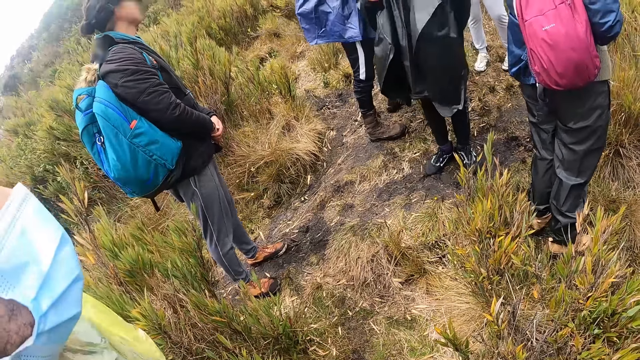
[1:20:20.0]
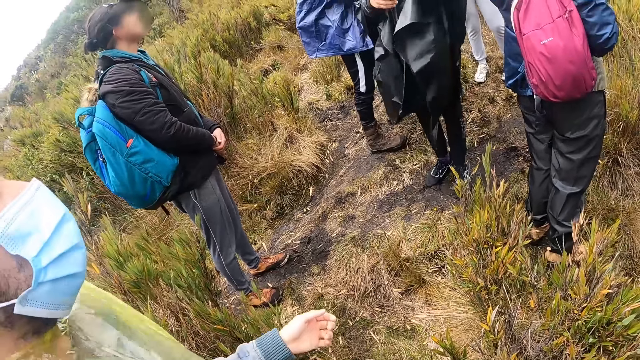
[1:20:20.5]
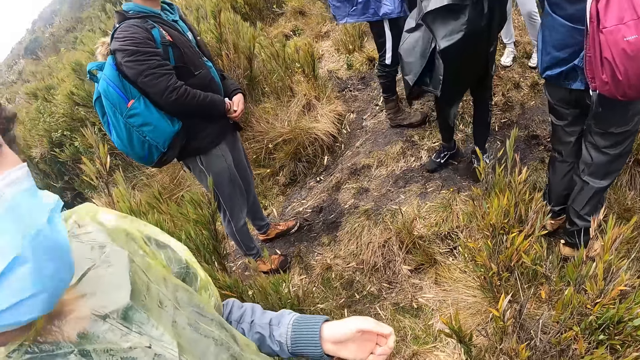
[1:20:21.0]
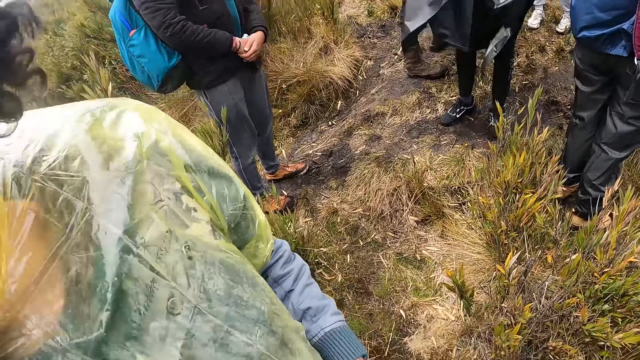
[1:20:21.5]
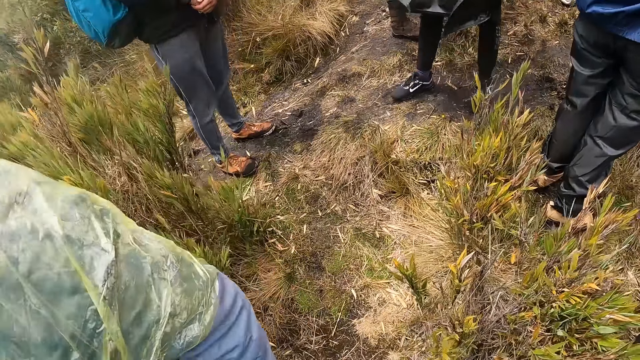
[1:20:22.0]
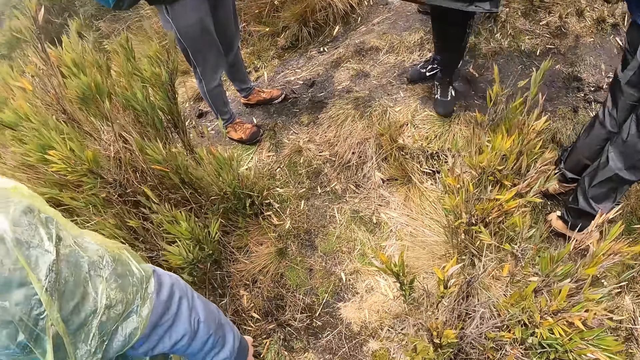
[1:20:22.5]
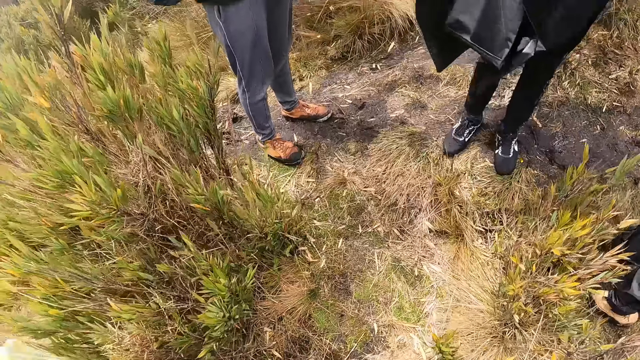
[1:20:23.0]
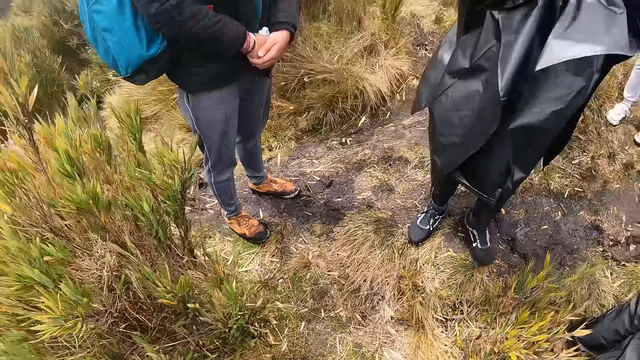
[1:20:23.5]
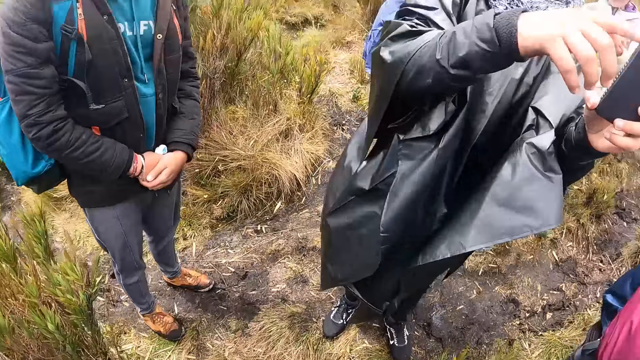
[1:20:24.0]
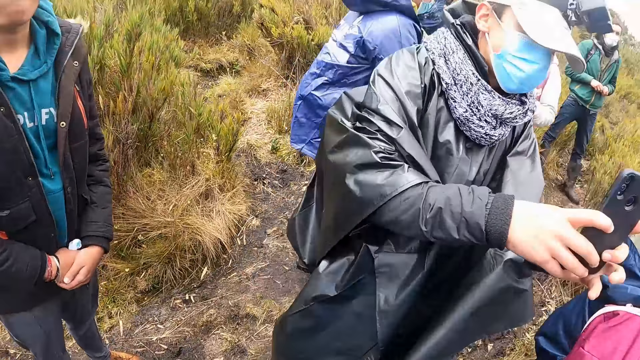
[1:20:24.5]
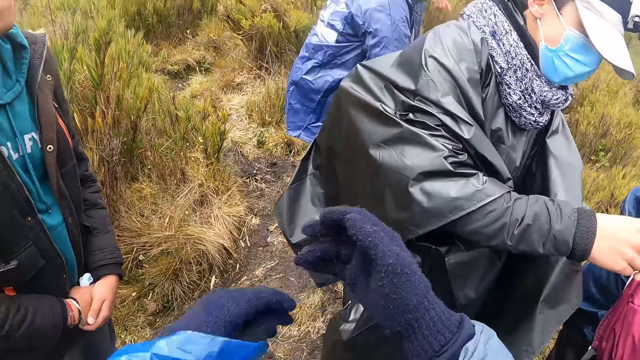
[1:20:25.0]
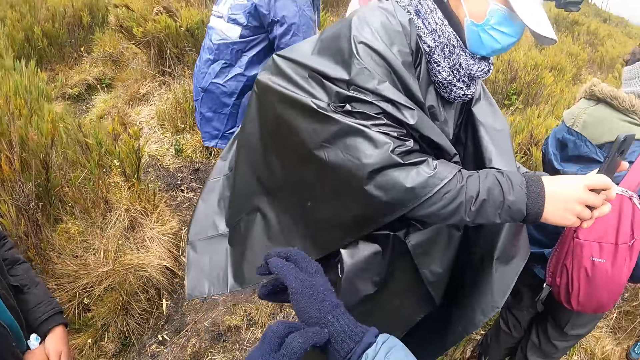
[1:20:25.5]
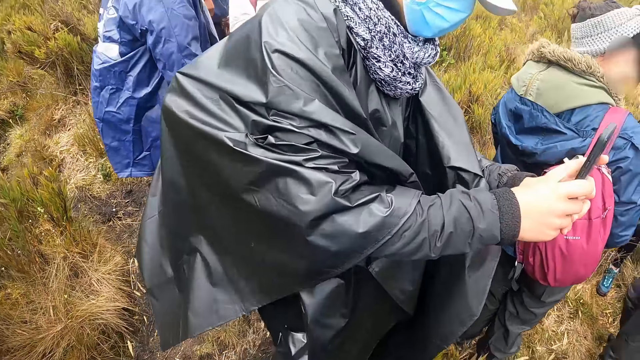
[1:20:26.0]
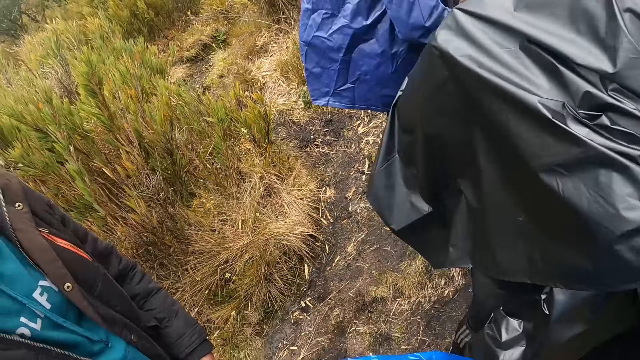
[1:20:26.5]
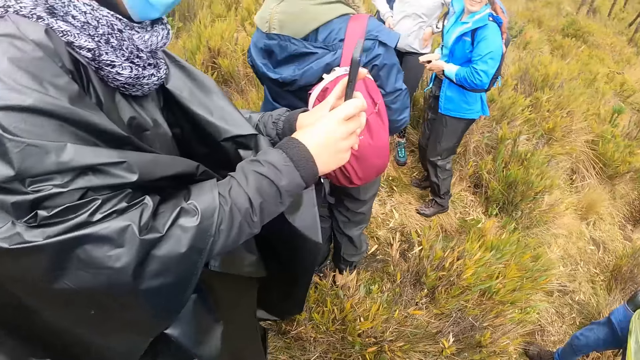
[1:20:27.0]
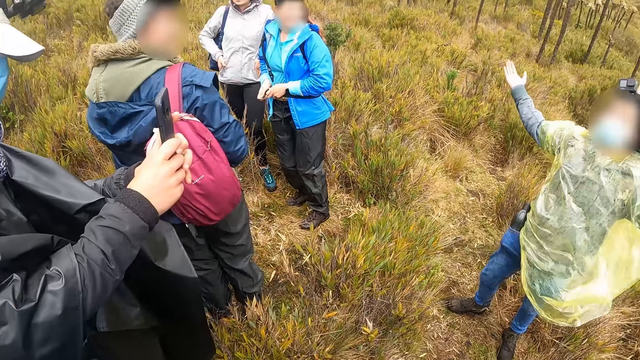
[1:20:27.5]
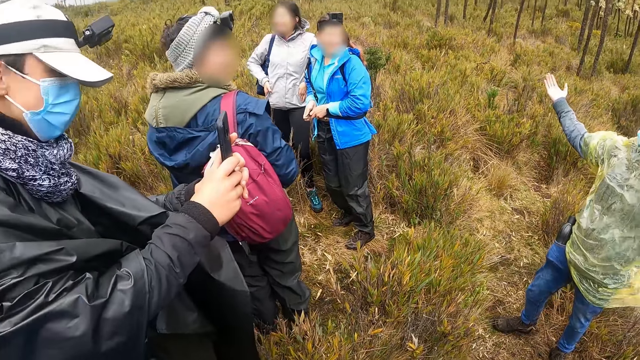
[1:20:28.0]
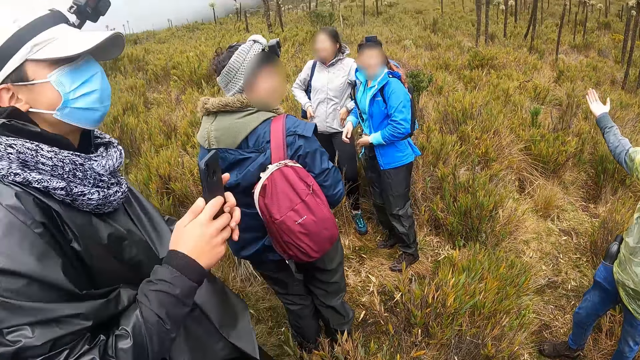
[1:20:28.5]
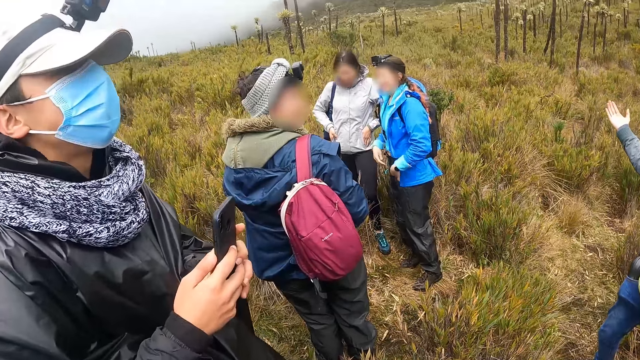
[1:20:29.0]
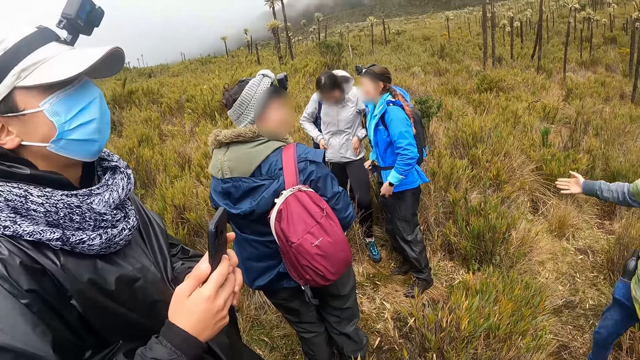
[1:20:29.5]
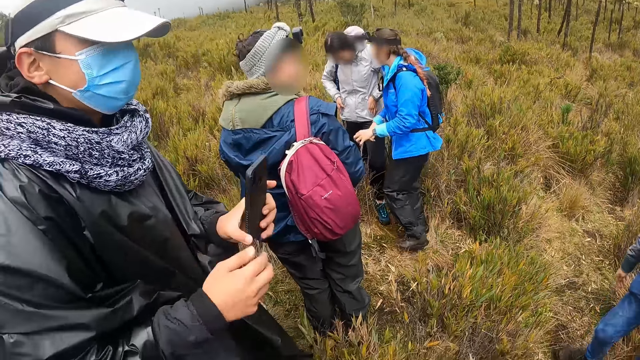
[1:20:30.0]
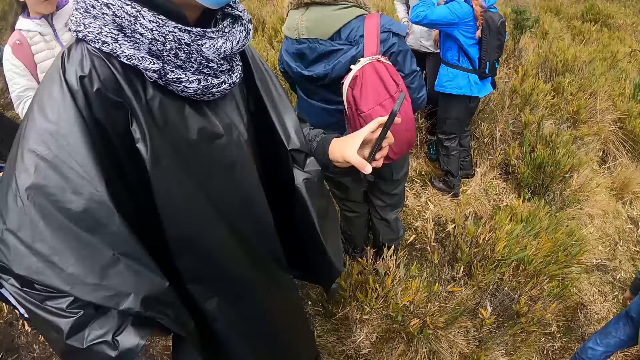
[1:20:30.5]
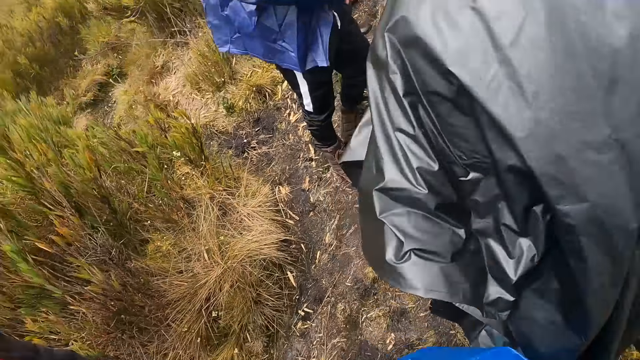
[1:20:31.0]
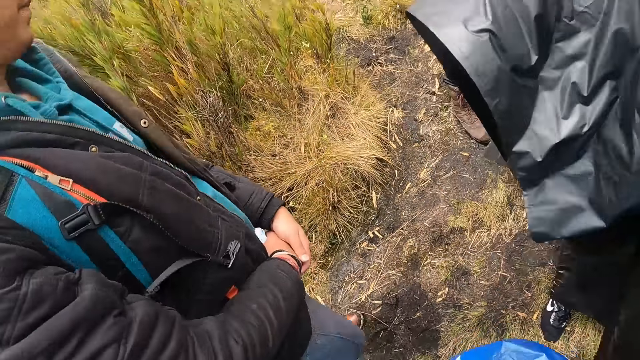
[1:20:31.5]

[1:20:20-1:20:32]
The camera wearer touches her right gloved hand with her left gloved hand.

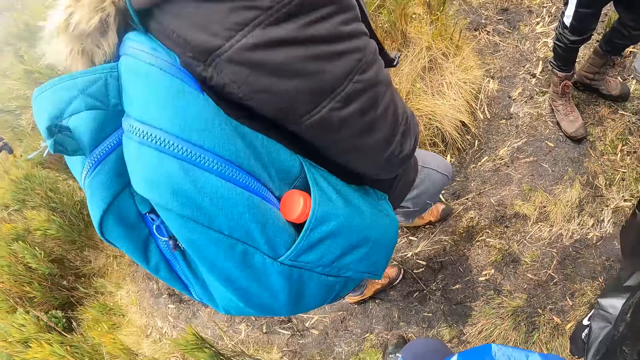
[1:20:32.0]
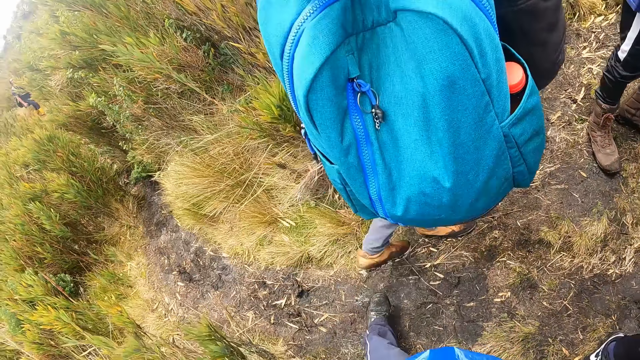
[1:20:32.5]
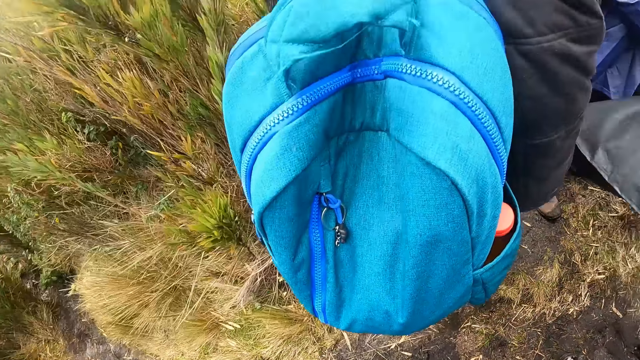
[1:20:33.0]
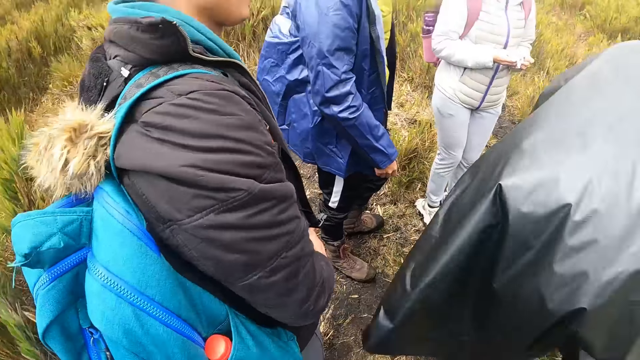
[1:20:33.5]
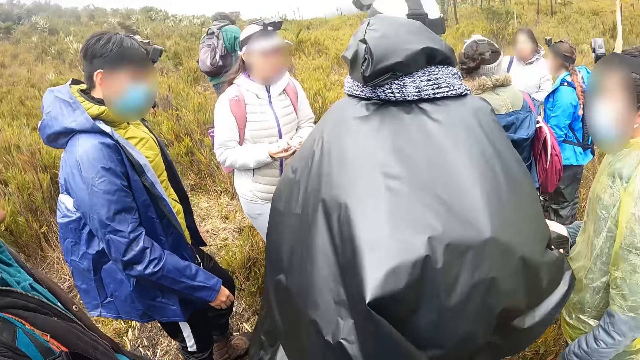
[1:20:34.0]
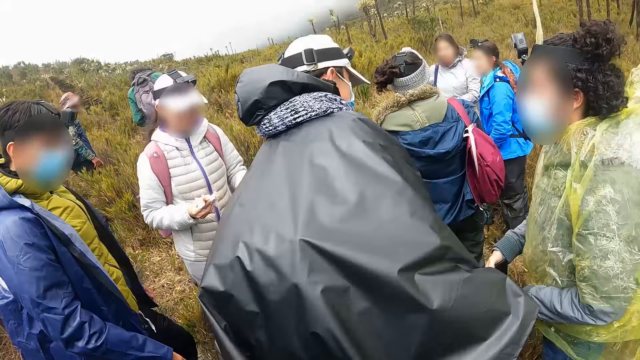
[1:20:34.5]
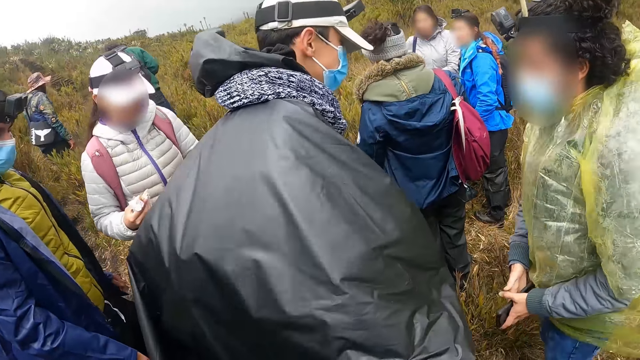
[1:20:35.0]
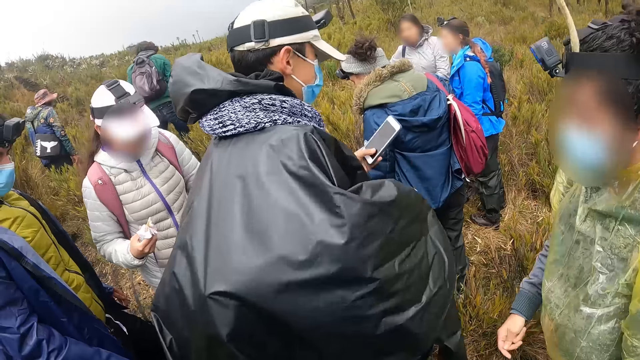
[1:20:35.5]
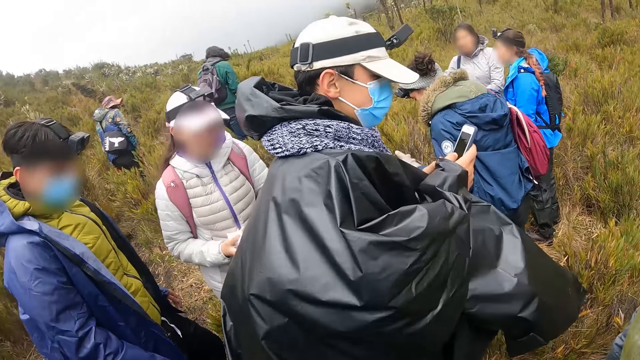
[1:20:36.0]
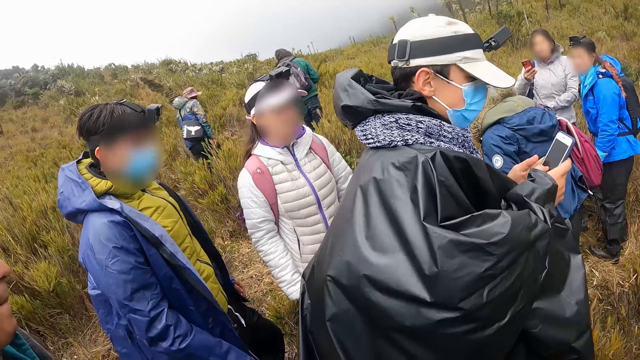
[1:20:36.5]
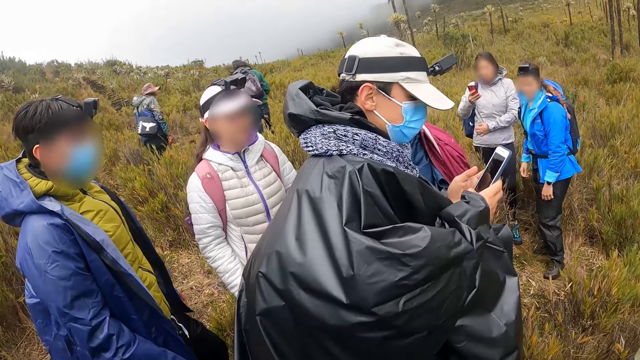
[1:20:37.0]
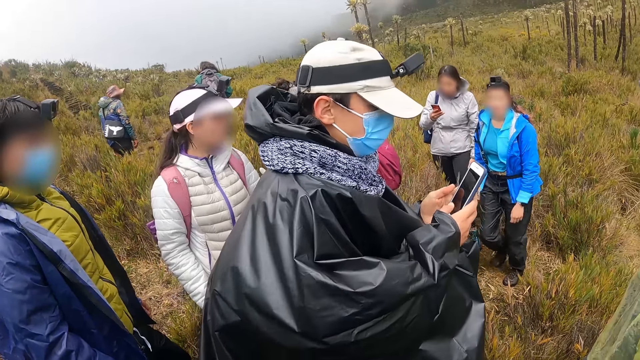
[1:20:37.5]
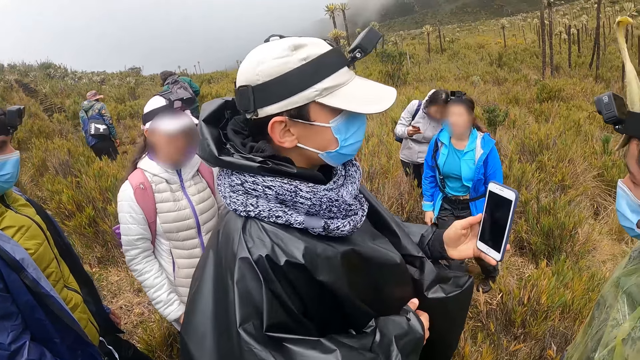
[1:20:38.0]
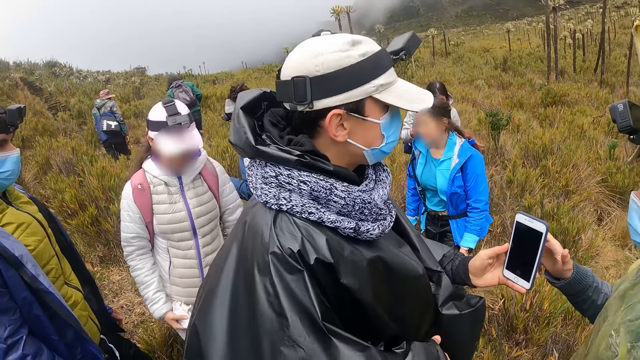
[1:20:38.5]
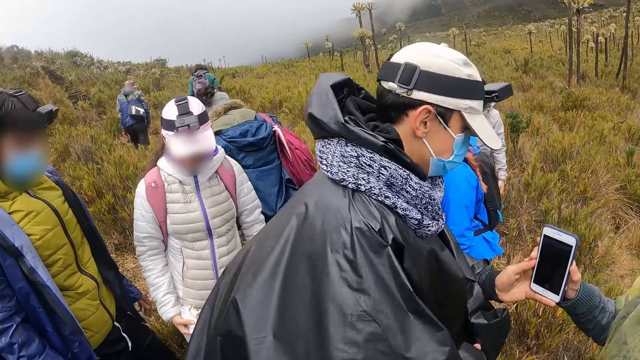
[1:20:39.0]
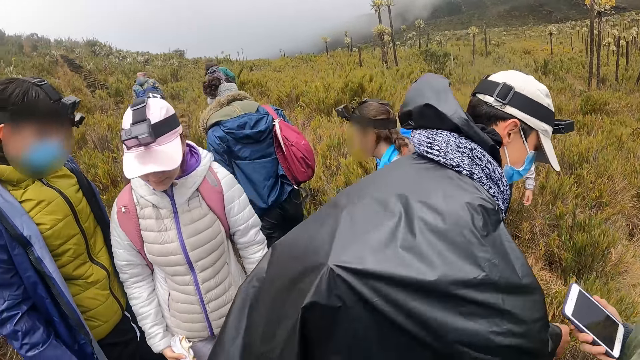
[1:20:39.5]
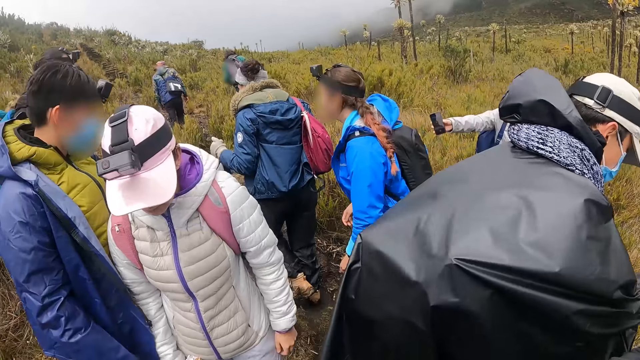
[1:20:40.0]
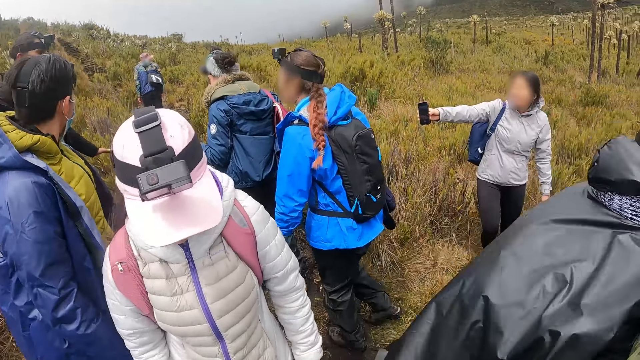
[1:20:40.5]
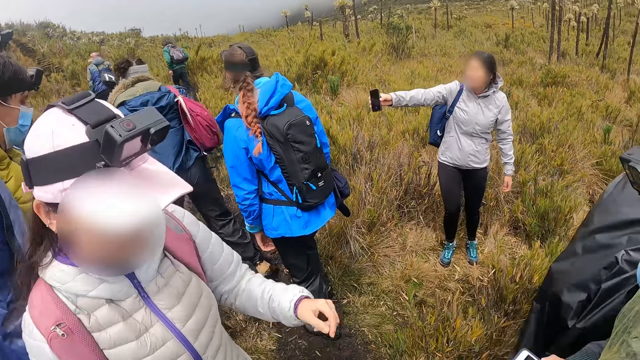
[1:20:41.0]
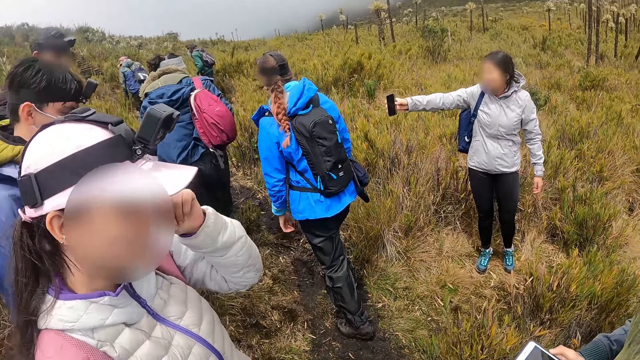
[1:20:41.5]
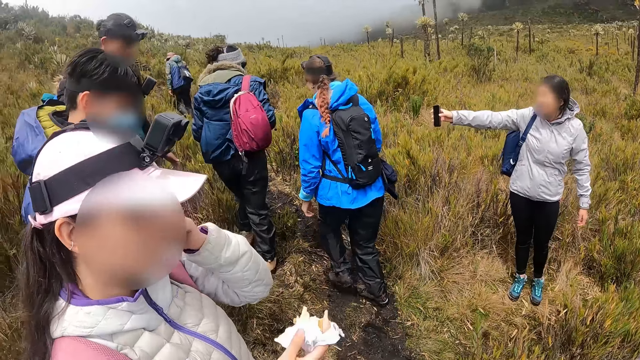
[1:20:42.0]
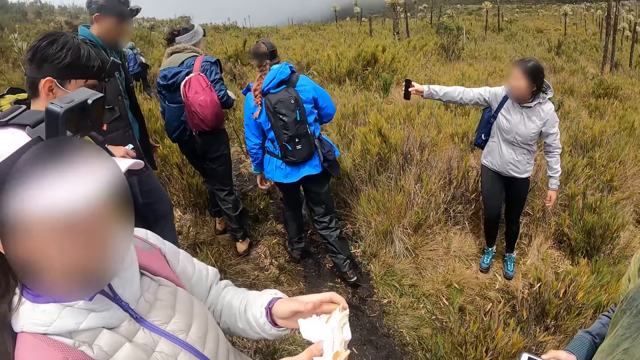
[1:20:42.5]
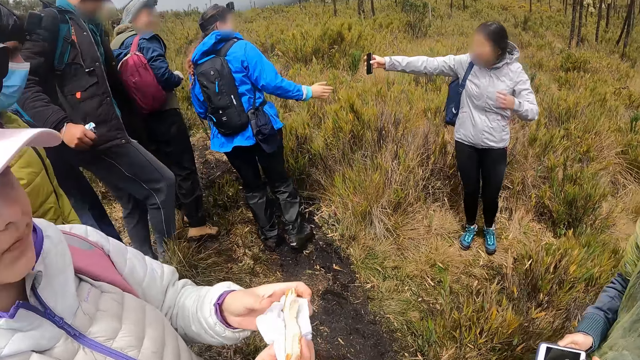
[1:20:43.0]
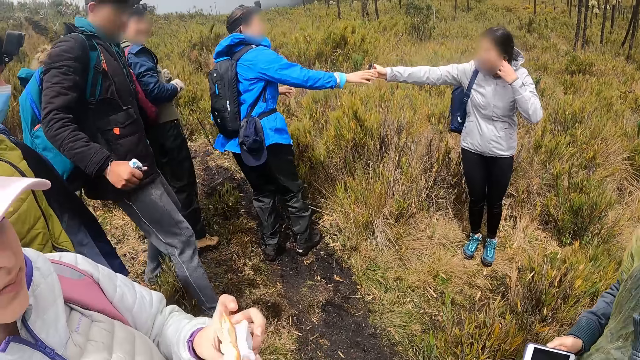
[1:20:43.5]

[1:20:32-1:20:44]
The man passes a phone from his right hand to his left hand. Another man operates a phone with both hands. The other man gives the phone to the first man with his left hand. A woman holds a sandwich with both hands.
